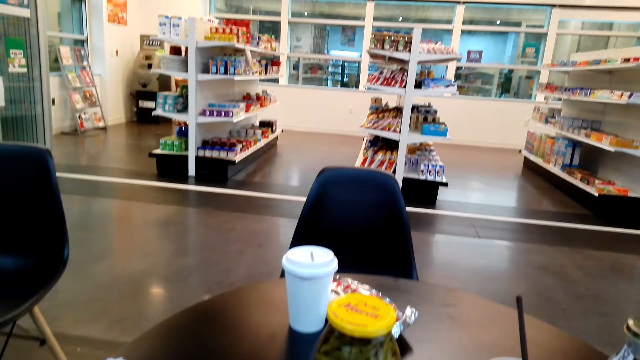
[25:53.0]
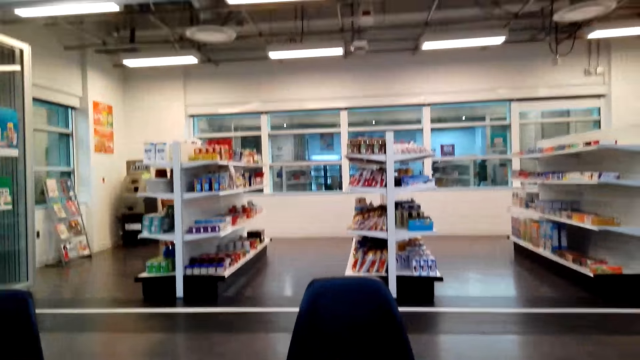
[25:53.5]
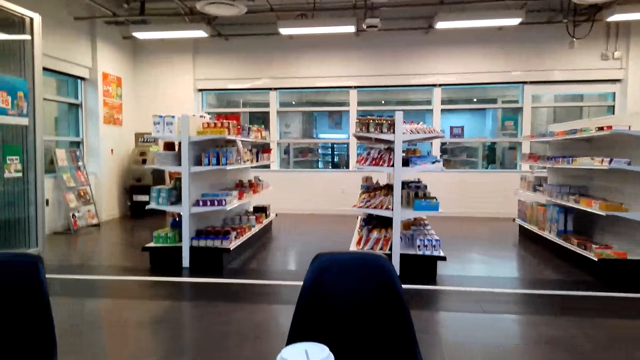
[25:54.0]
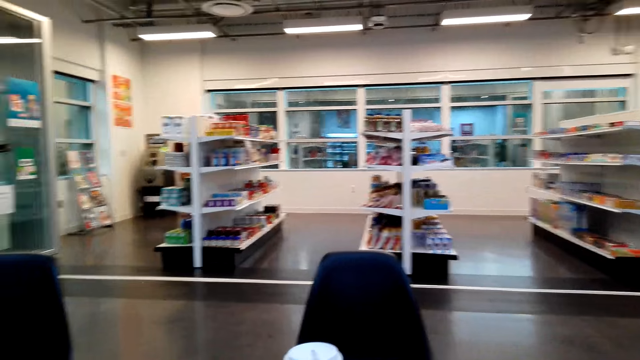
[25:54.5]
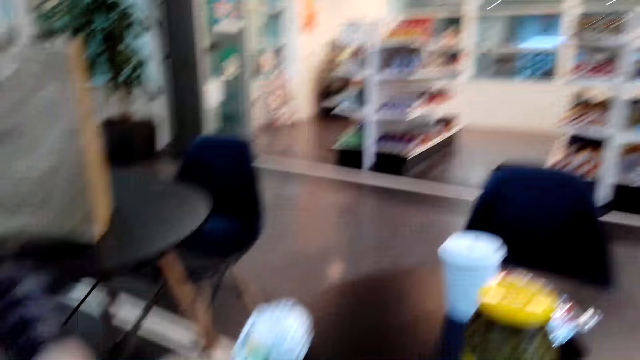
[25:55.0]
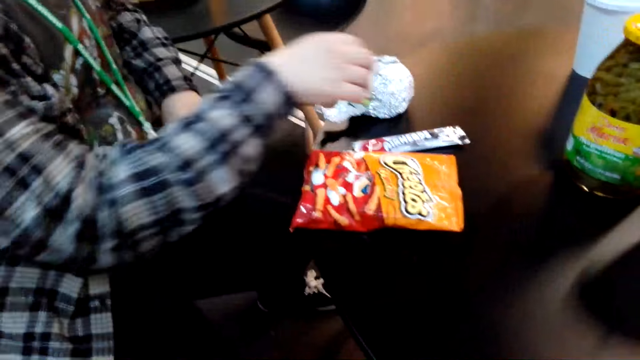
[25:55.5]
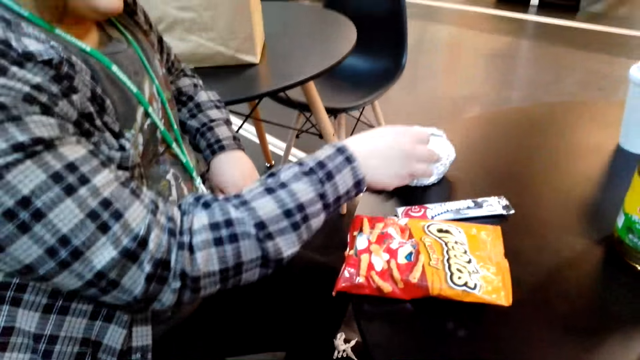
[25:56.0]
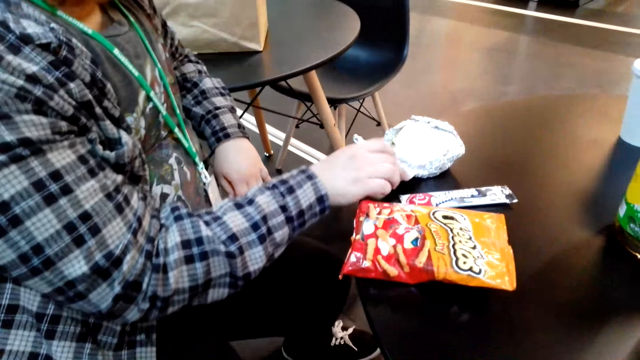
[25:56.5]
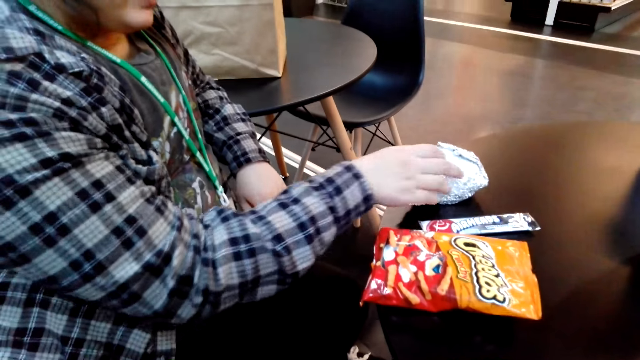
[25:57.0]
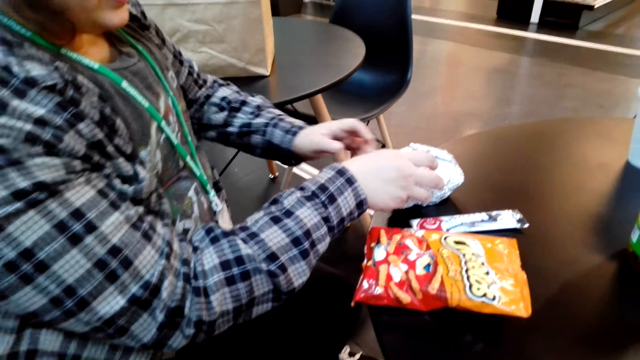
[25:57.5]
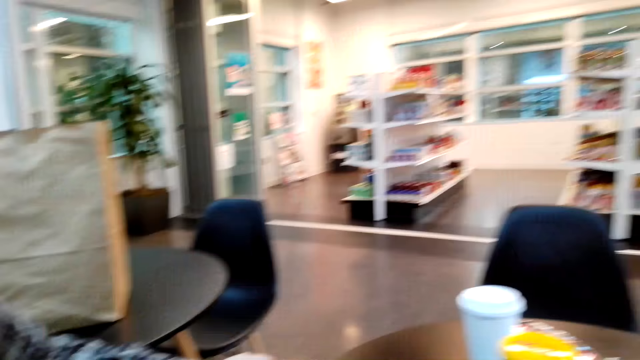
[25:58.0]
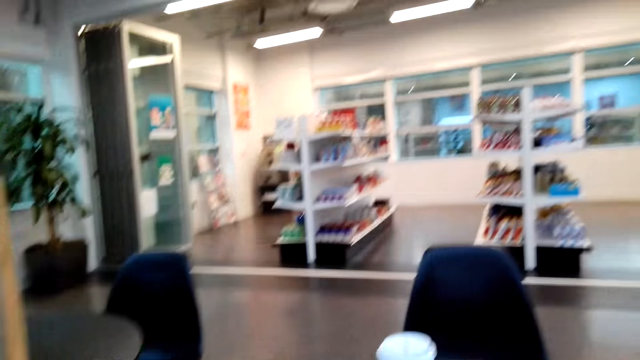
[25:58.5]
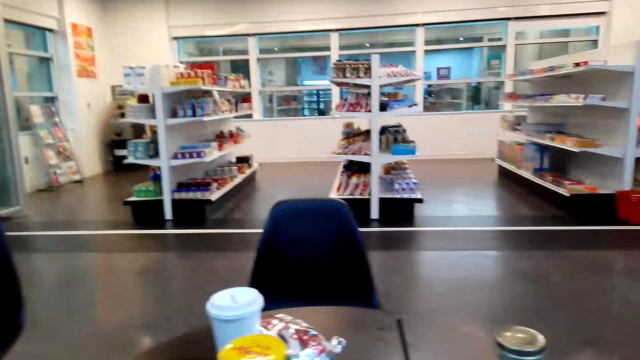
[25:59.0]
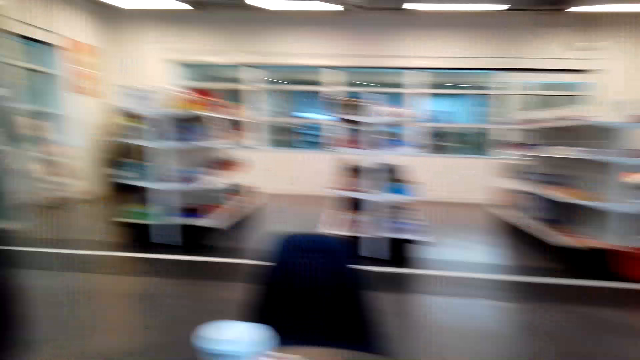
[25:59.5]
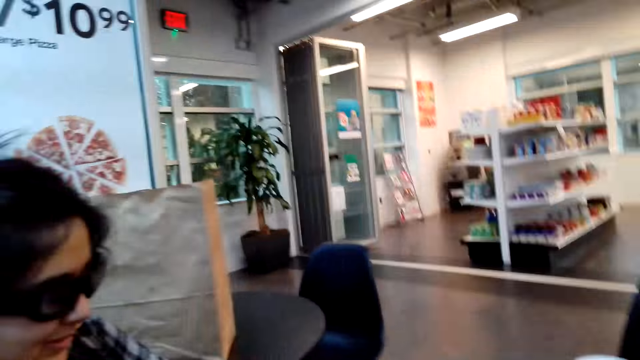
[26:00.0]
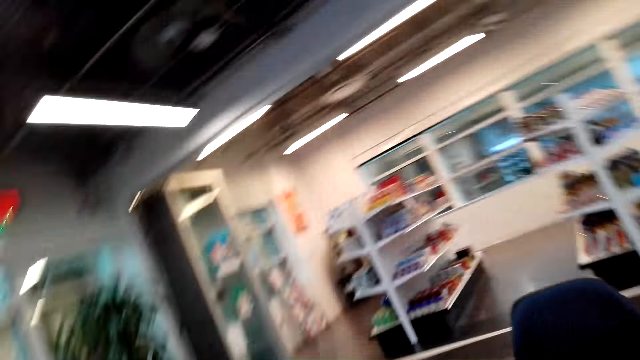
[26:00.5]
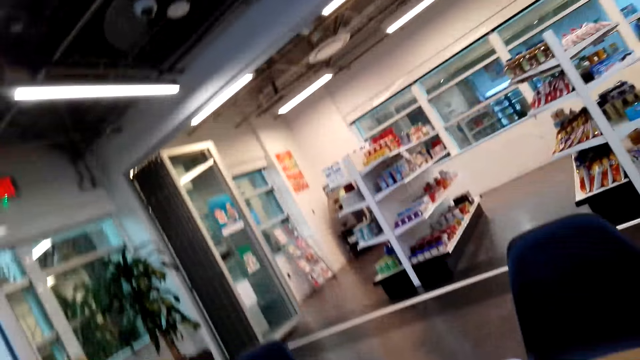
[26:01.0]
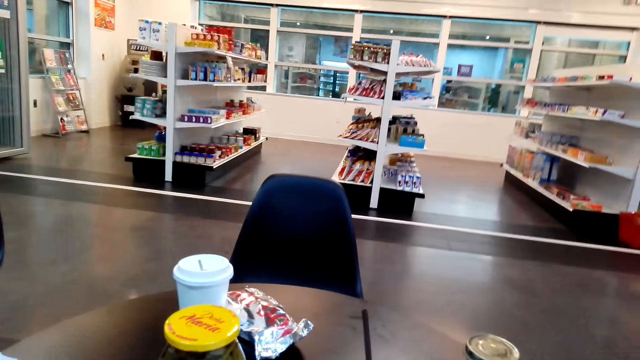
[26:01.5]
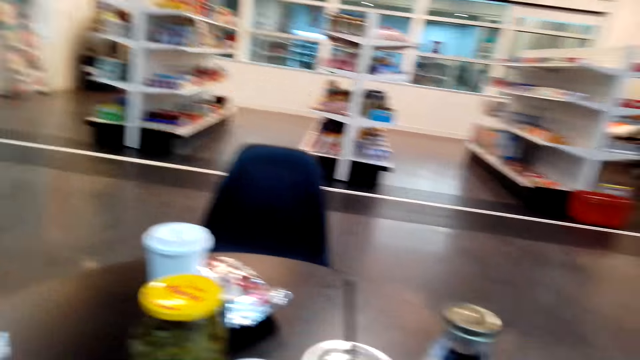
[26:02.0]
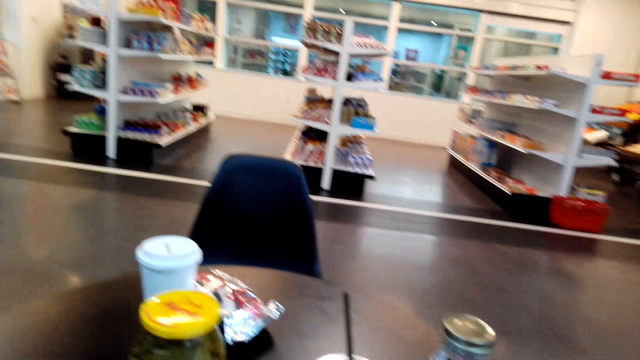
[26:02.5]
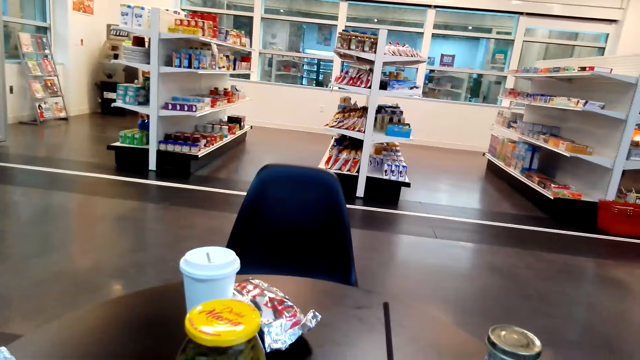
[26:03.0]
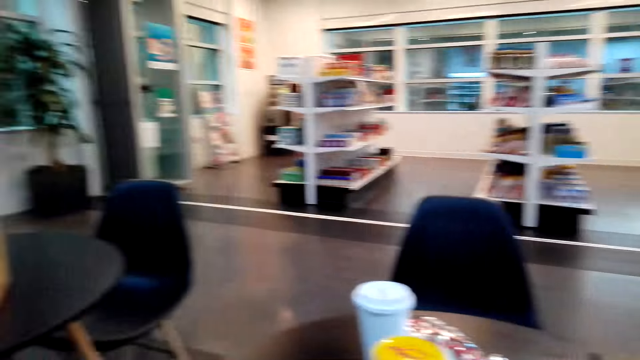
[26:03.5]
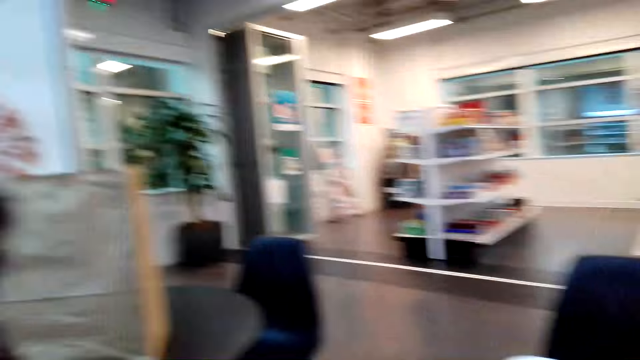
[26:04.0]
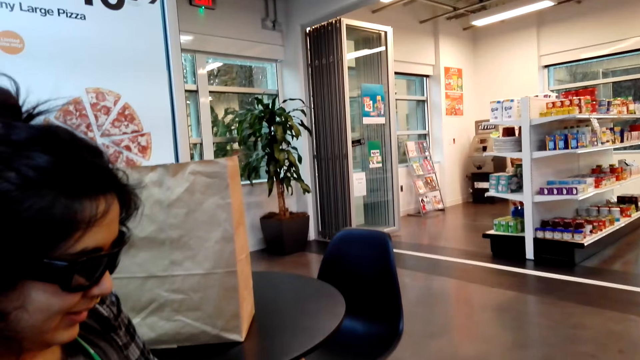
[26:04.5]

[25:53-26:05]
A person unwraps the foil. The camera wearer looks around.

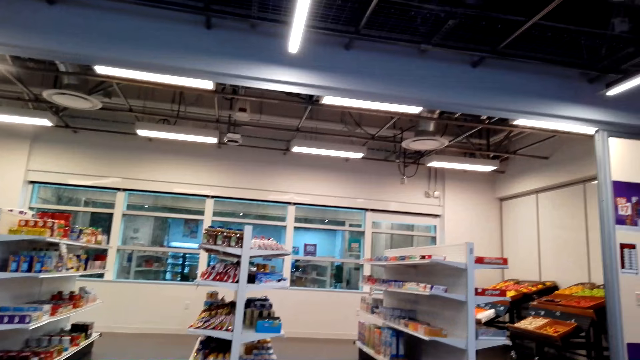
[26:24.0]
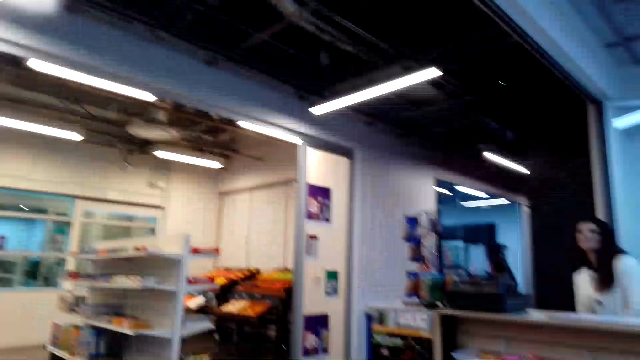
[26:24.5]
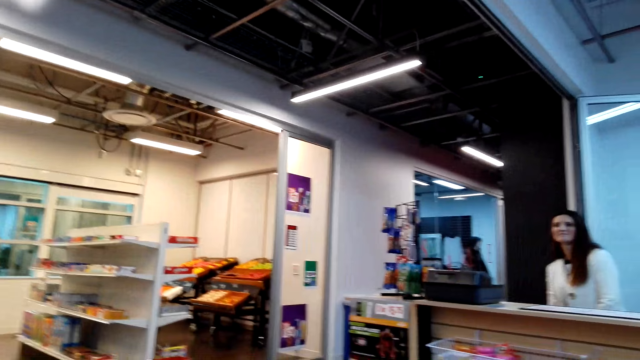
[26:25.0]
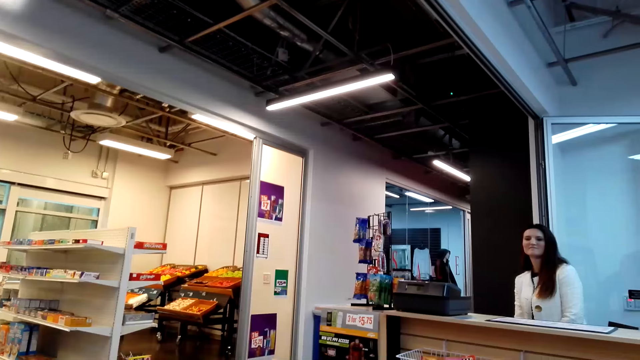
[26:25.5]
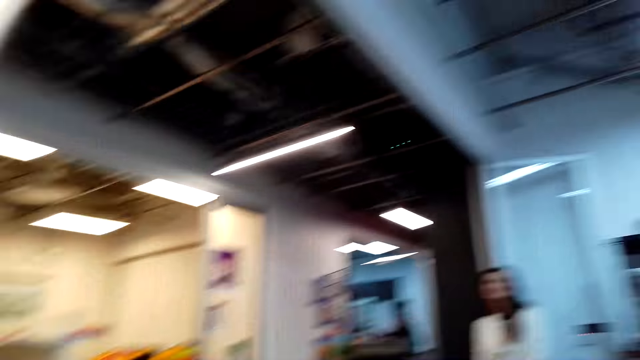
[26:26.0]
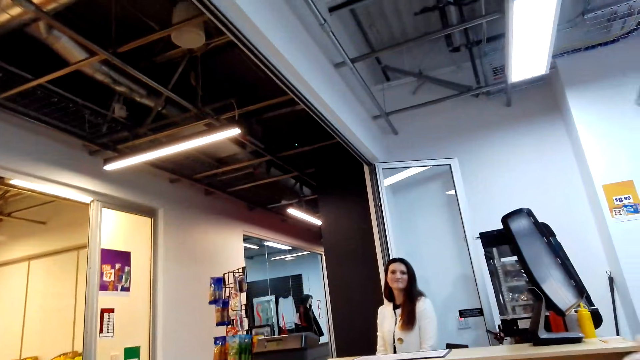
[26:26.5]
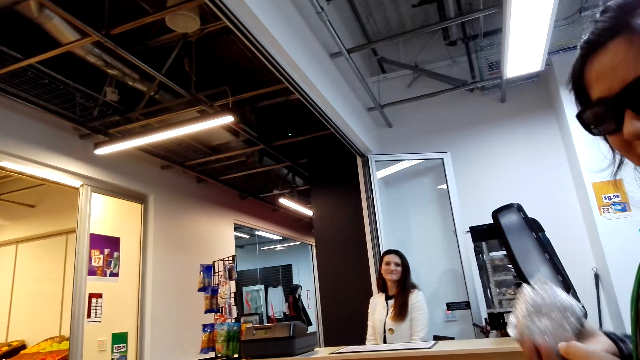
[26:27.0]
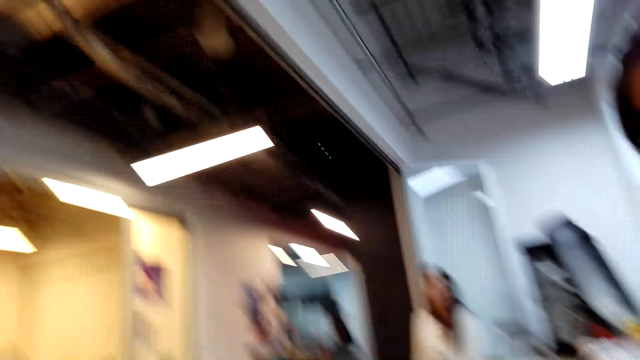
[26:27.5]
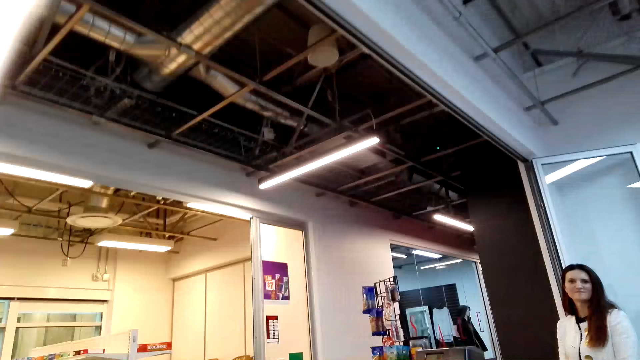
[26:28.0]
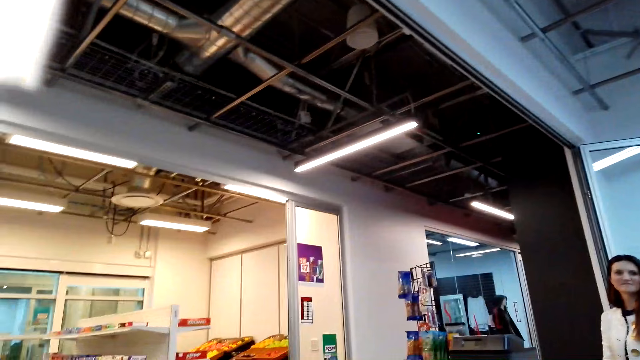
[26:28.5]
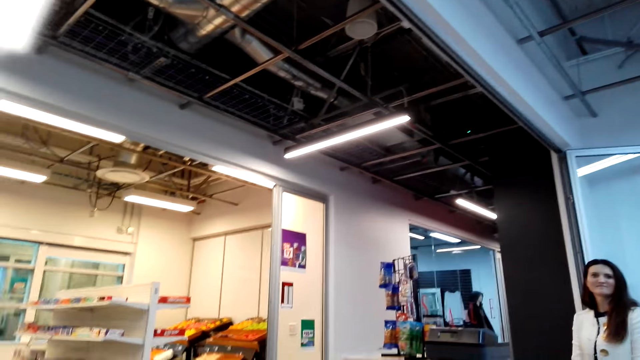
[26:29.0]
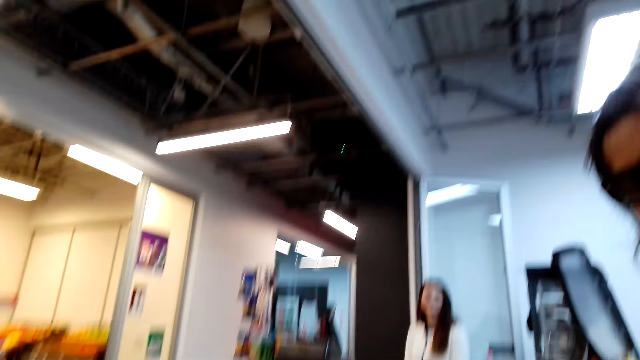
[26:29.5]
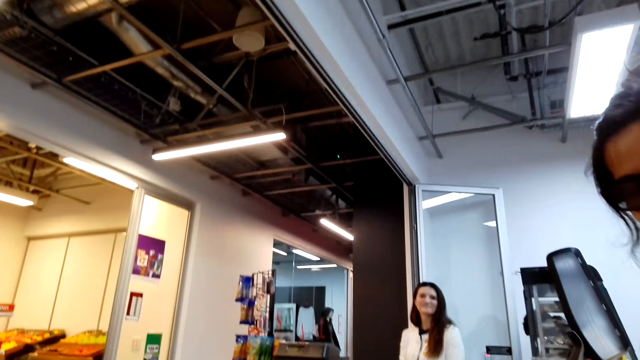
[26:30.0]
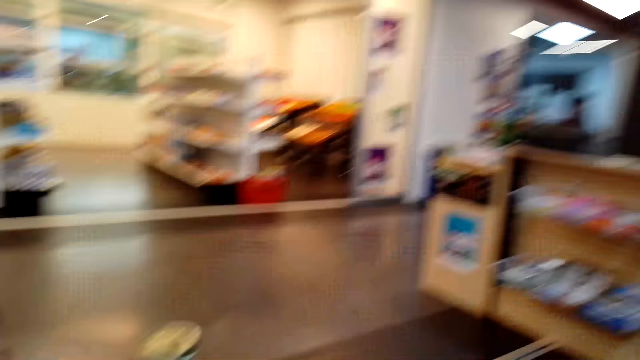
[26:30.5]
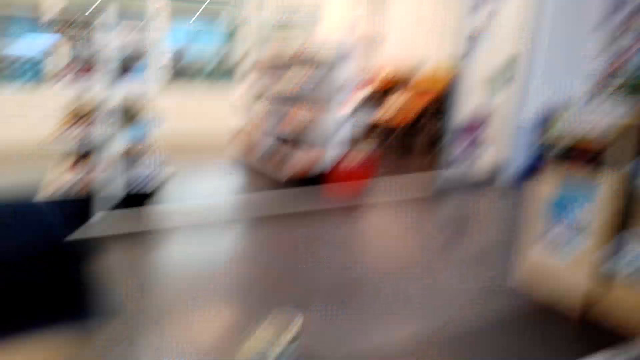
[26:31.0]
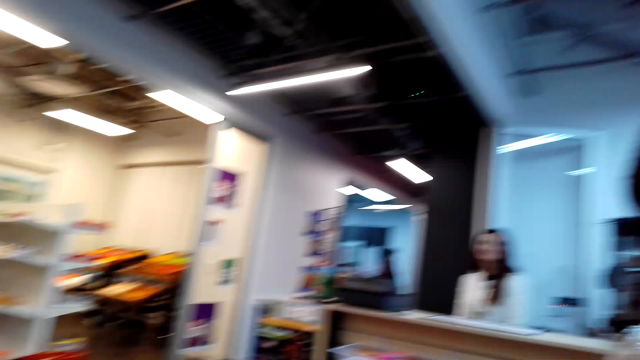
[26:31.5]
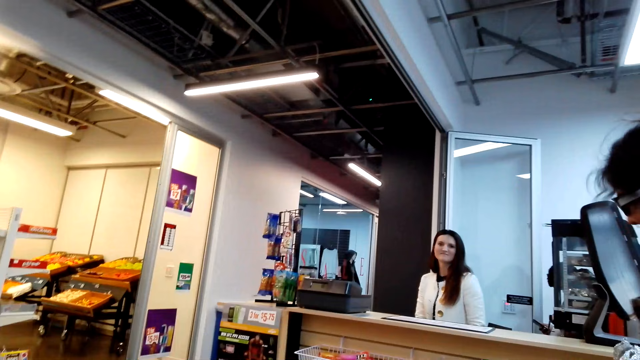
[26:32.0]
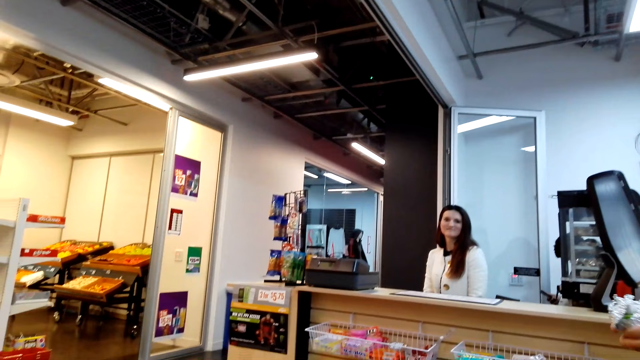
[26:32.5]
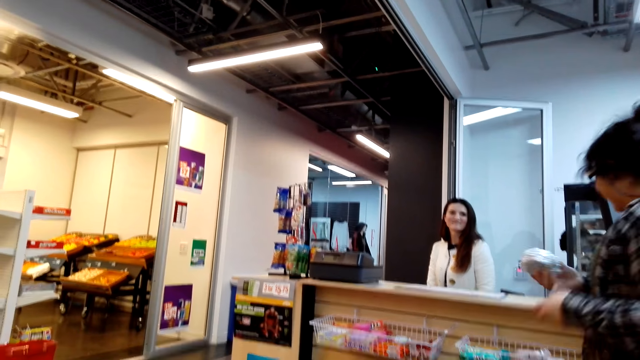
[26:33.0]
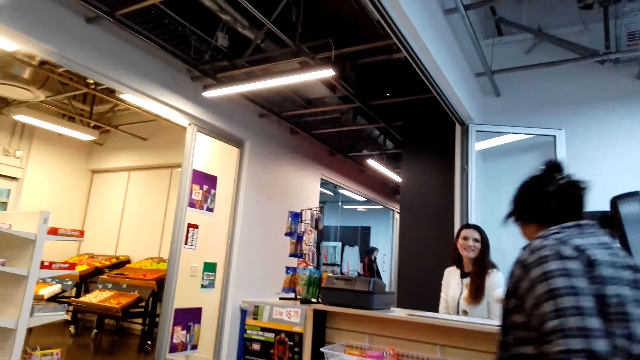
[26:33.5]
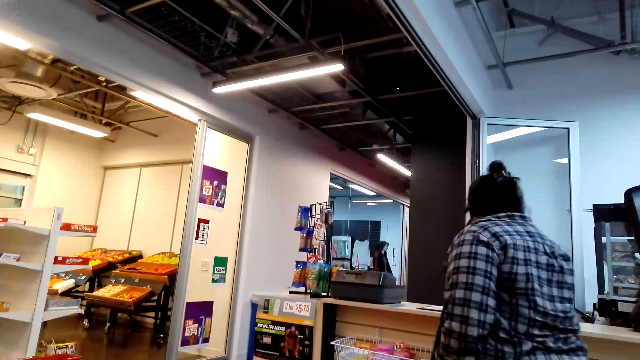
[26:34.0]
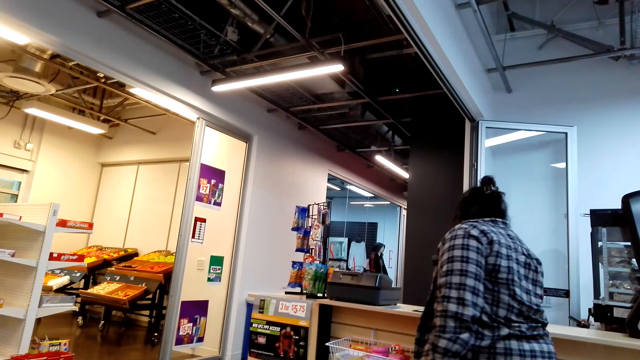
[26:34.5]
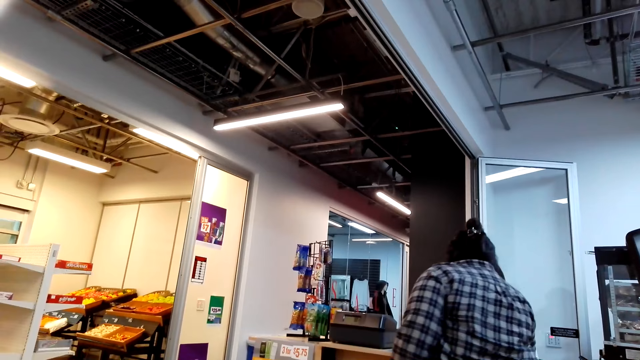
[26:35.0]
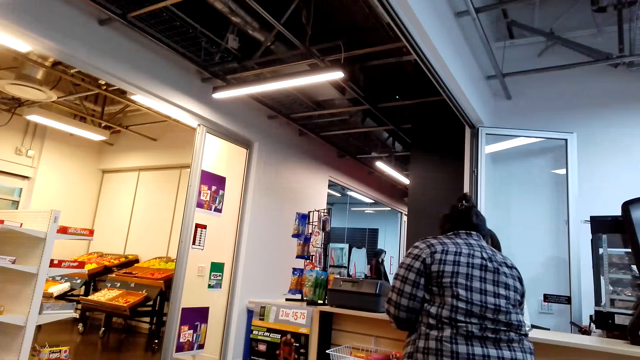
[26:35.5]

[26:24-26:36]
The camera wearer stares at the cashier. They interact with a lady. They look at the cashier. The lady interacts with the cashier.
